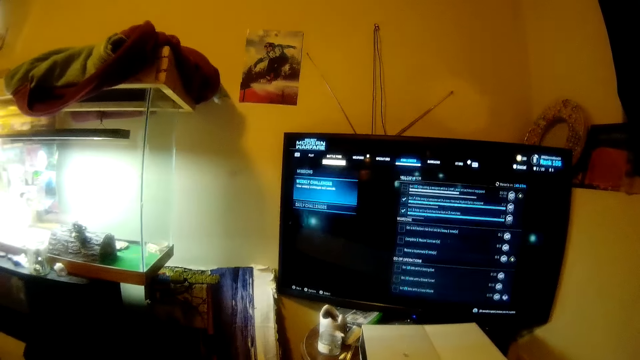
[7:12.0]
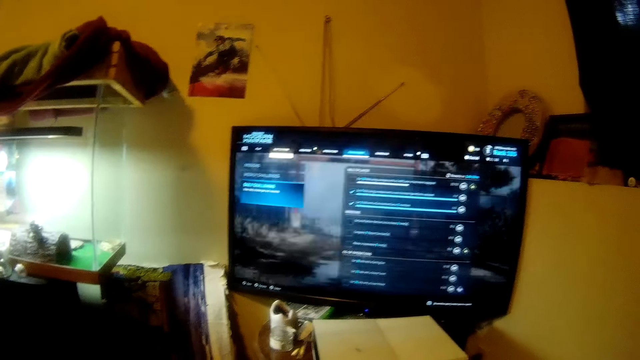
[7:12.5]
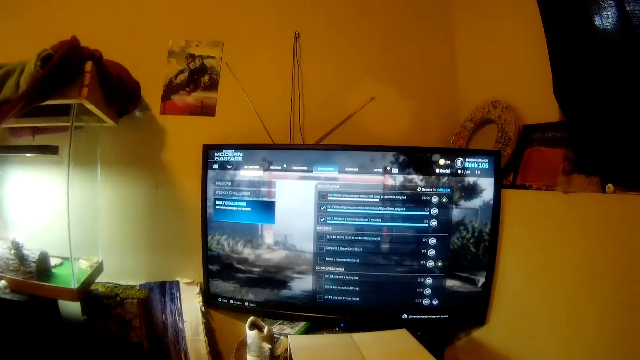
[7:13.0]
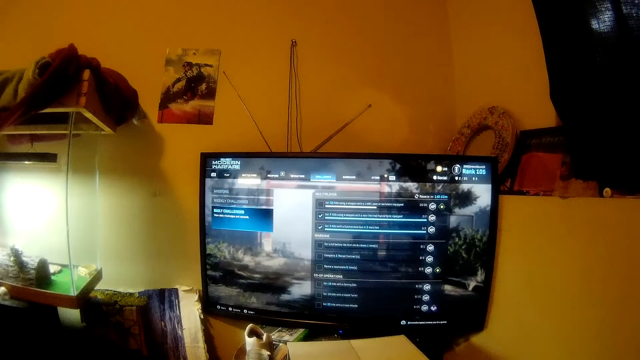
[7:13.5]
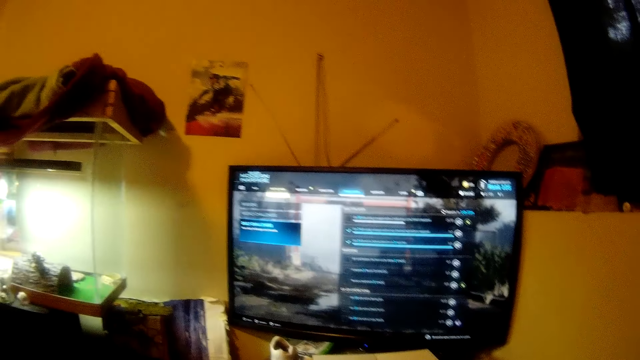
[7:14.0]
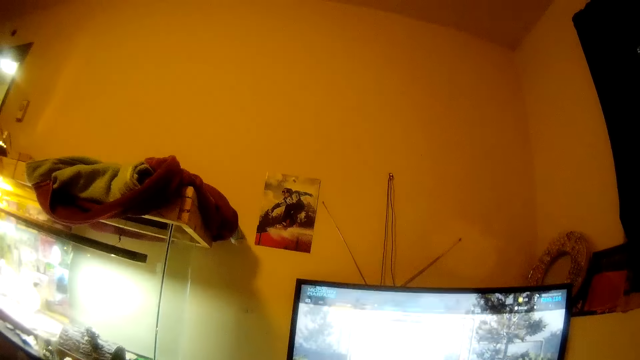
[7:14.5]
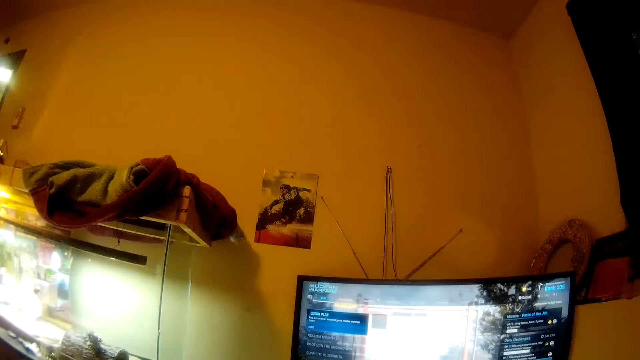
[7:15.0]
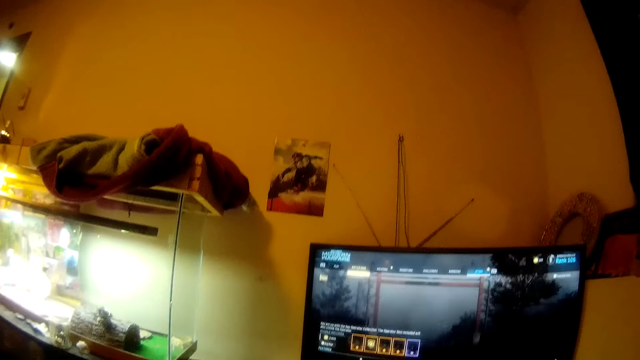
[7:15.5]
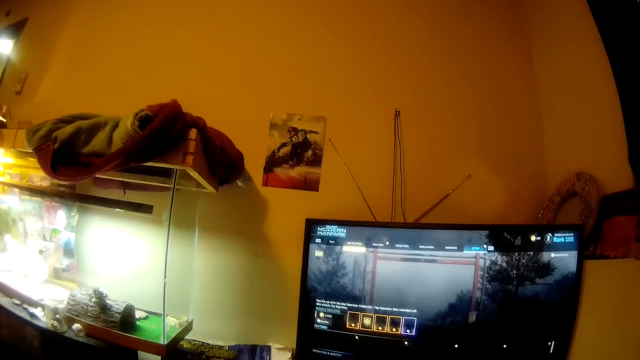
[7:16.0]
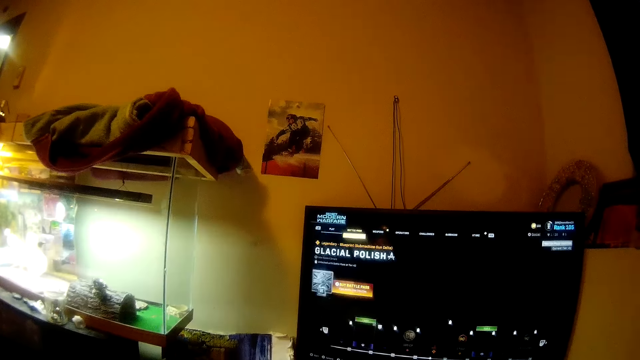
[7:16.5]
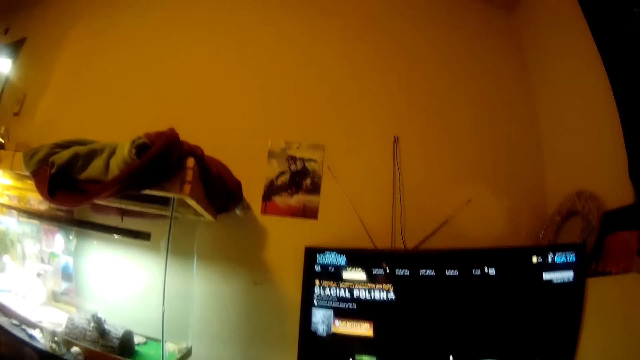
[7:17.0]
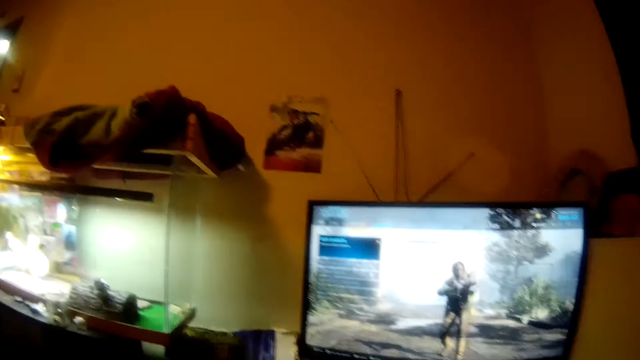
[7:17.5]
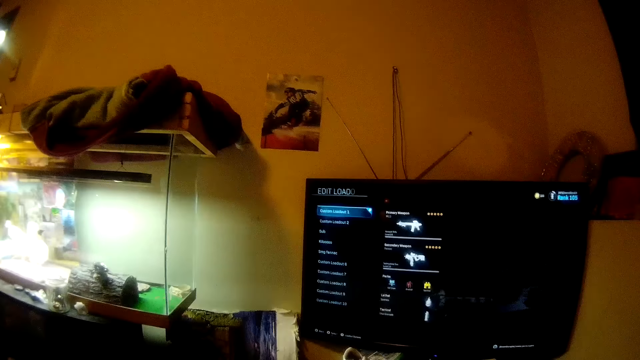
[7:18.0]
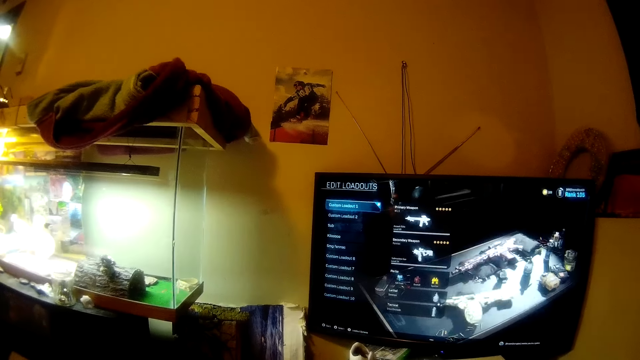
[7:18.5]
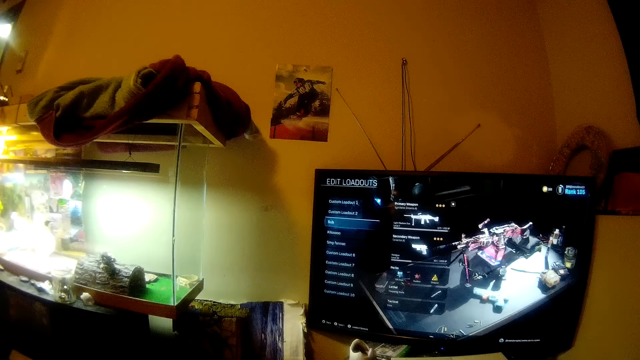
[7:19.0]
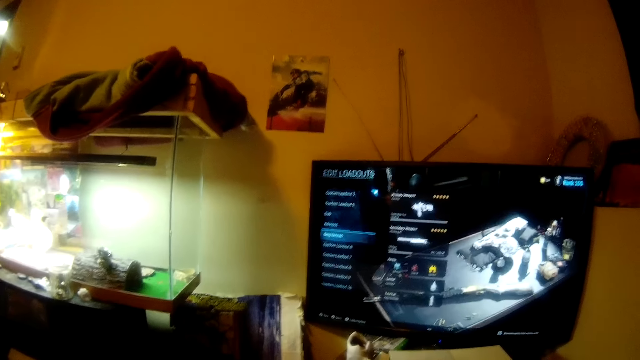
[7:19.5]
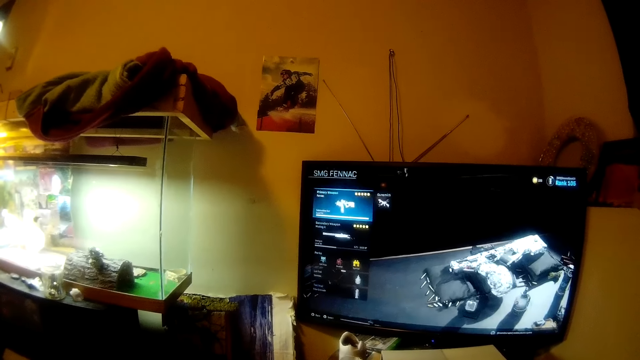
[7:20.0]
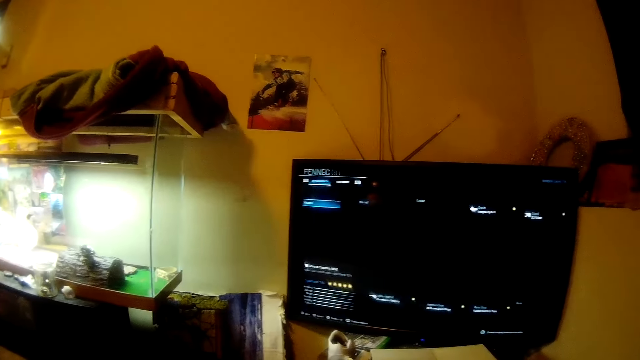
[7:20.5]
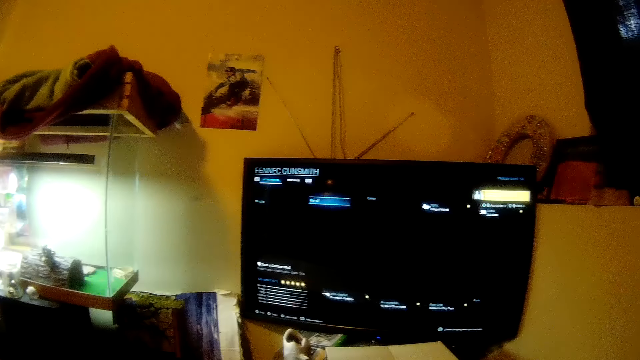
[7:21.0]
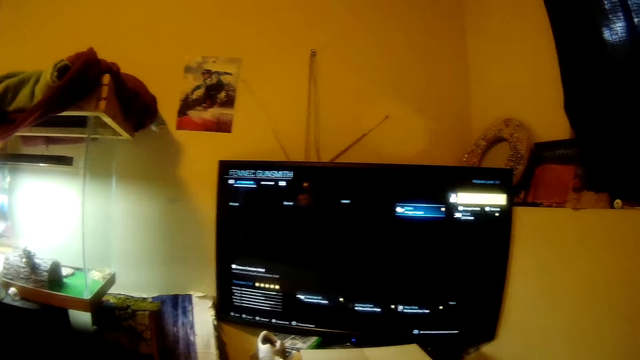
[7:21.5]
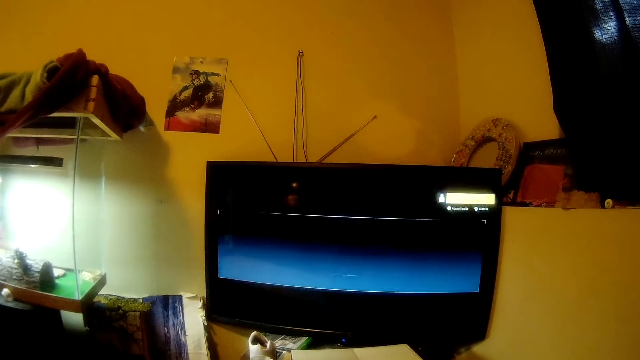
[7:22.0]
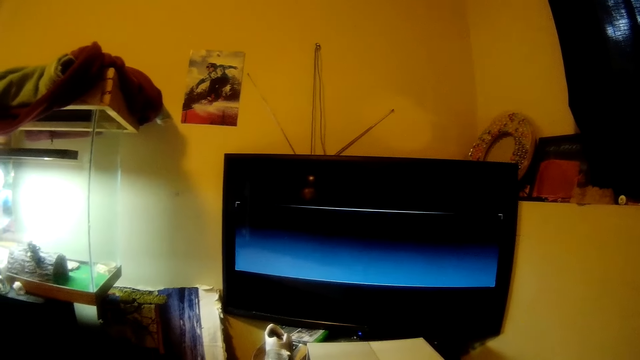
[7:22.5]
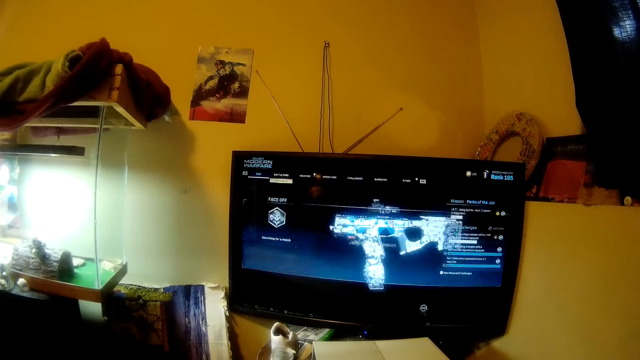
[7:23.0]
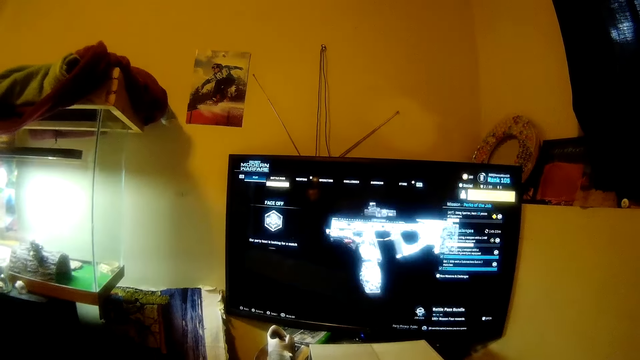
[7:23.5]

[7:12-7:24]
The camera wearer moves the head up. They move the head down. They stare at the television.

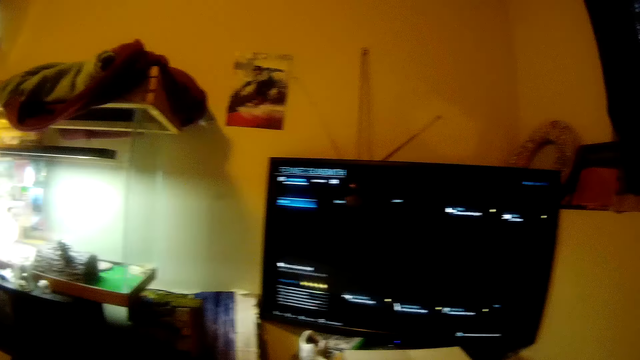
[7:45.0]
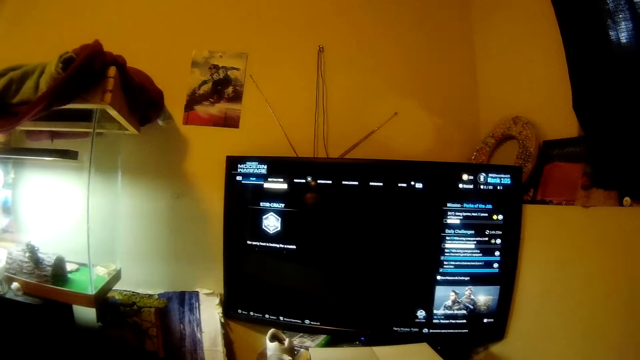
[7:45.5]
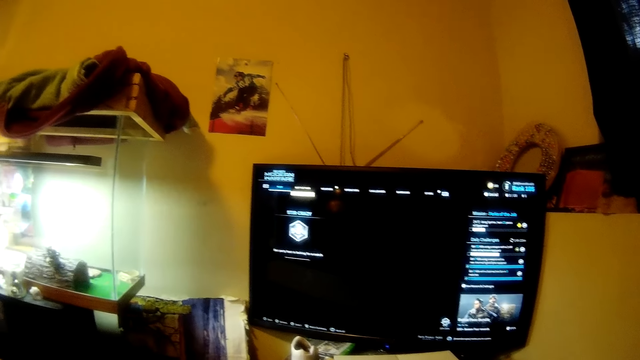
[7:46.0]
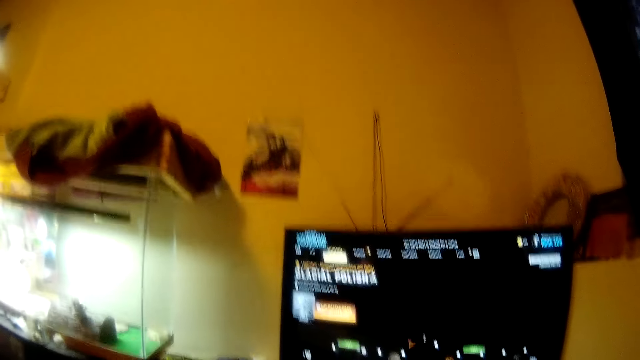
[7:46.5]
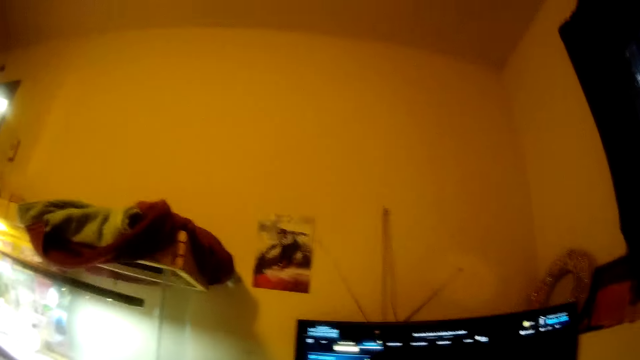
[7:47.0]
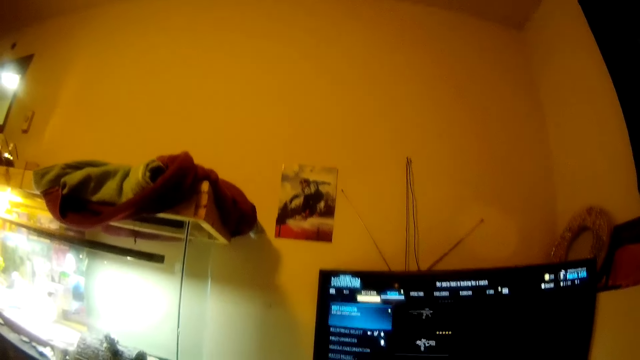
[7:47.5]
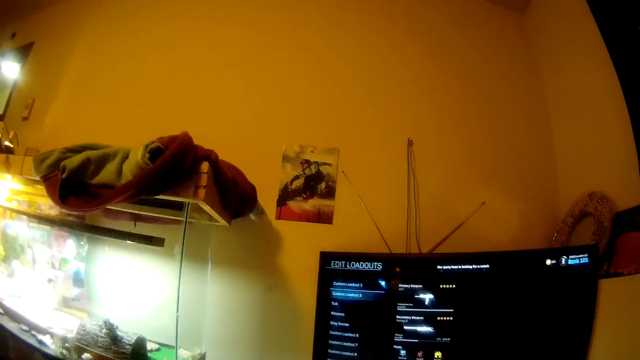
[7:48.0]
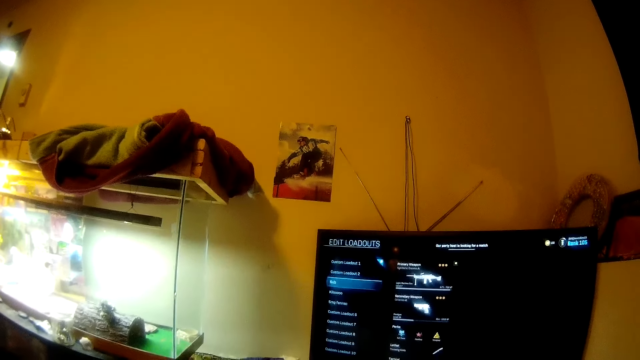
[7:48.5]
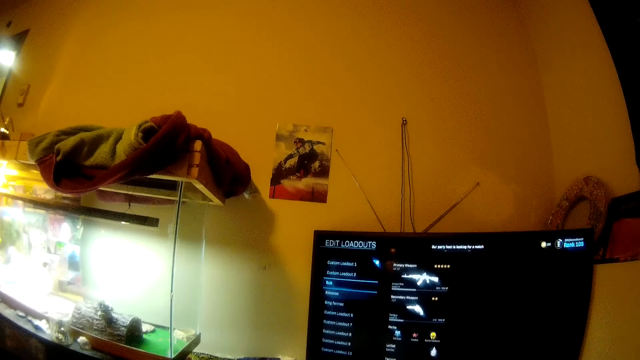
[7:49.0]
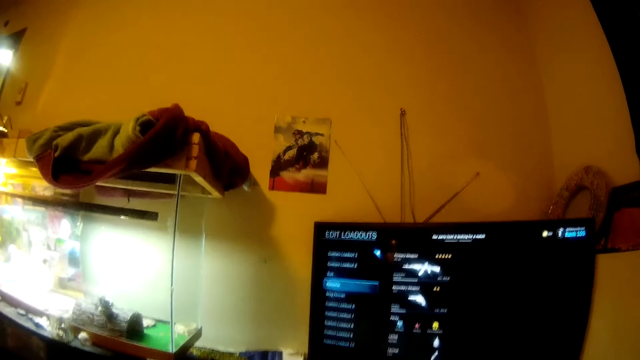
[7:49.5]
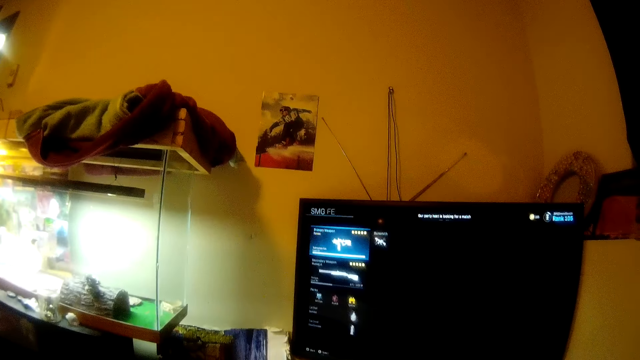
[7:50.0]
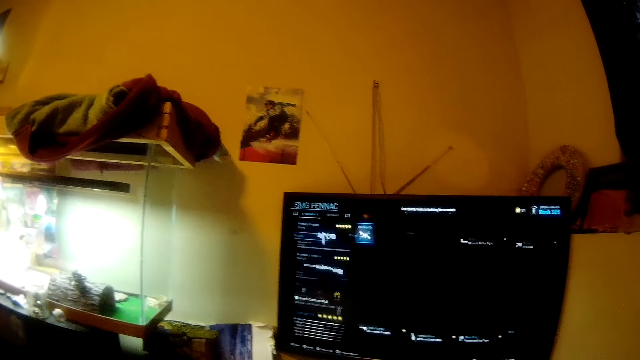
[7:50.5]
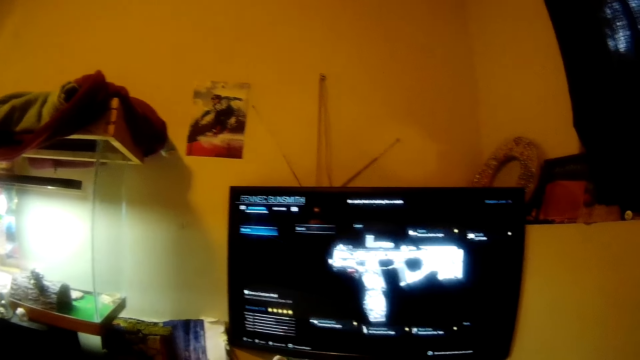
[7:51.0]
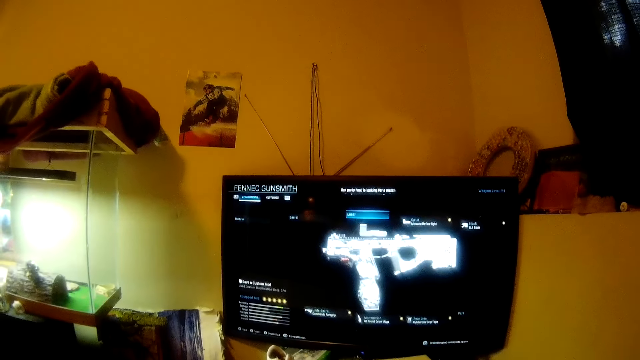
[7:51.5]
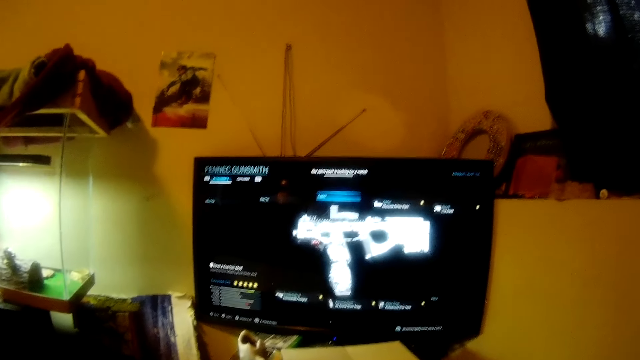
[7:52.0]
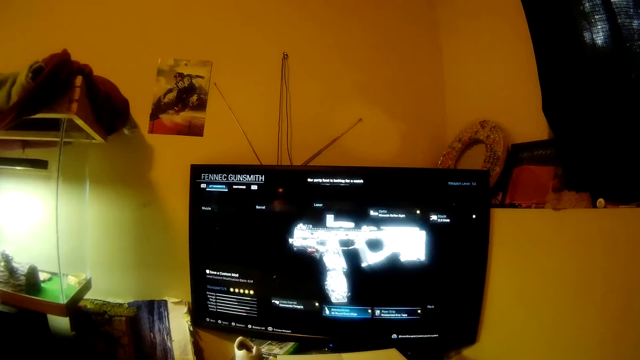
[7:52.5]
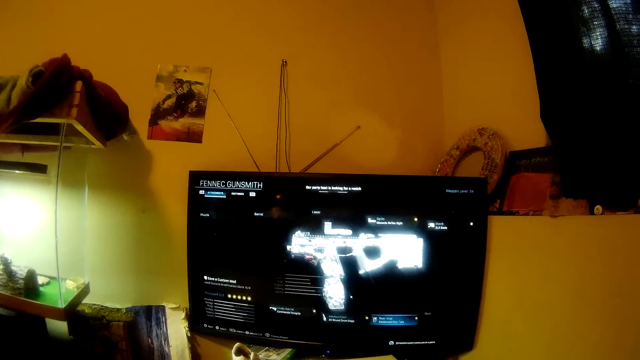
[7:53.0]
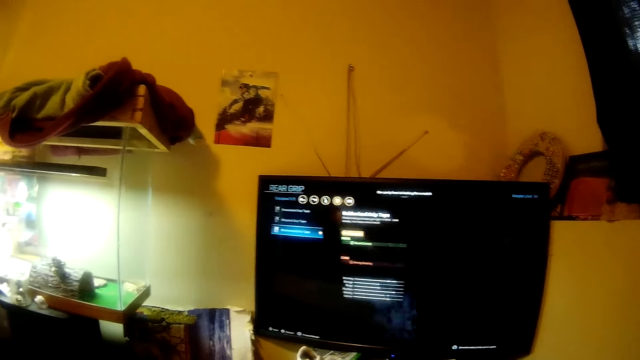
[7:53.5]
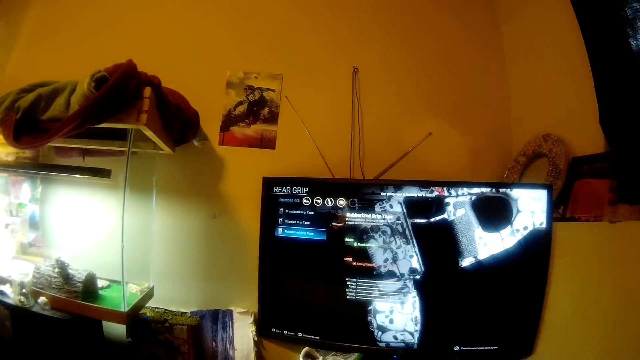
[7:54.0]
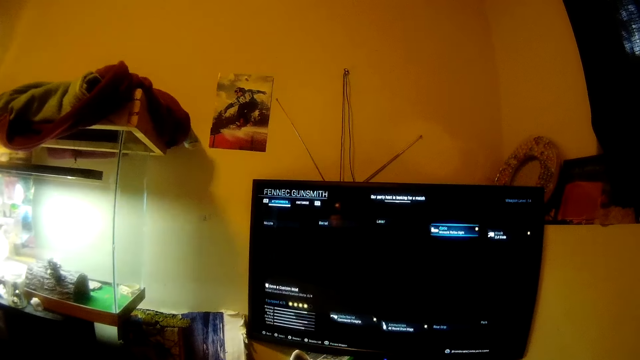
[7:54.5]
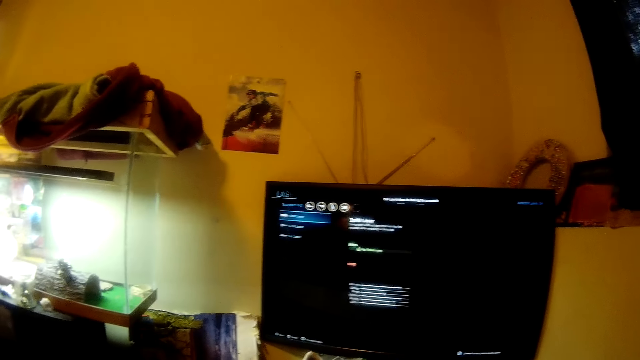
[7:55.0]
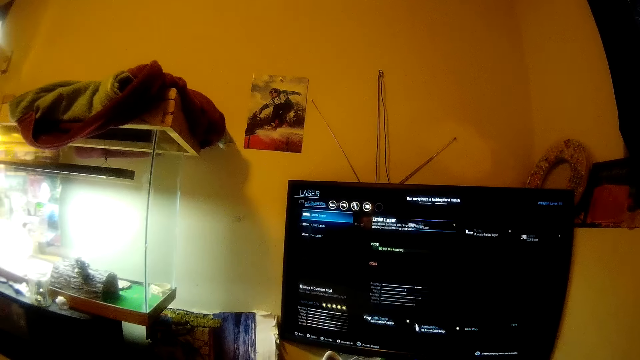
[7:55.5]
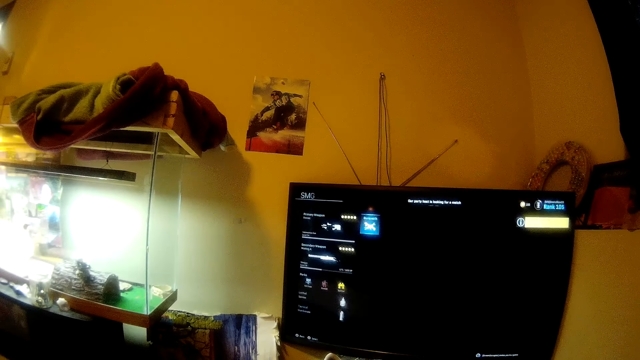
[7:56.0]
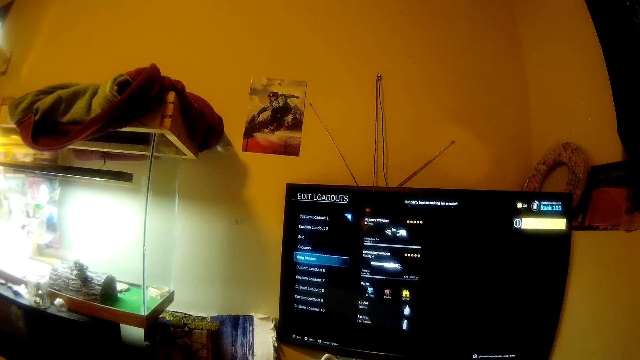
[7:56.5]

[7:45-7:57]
The camera wearer moves the head up. They move the head down. They stare at the television.
